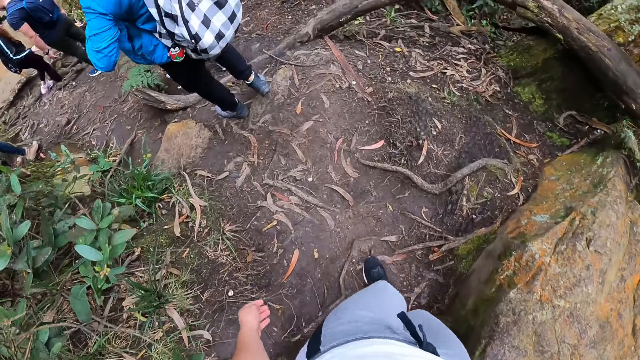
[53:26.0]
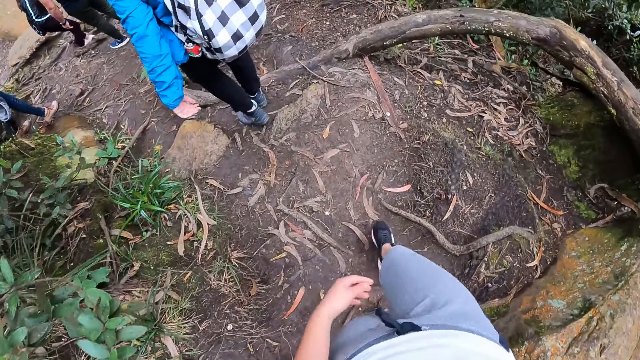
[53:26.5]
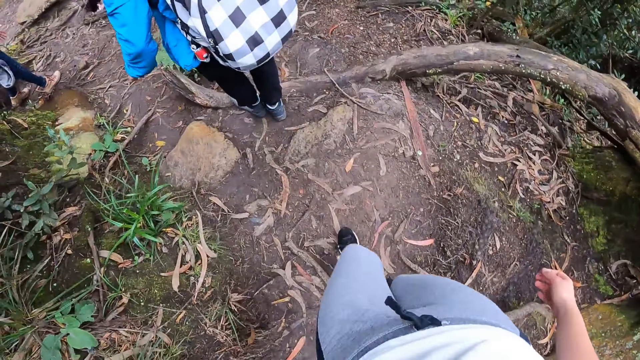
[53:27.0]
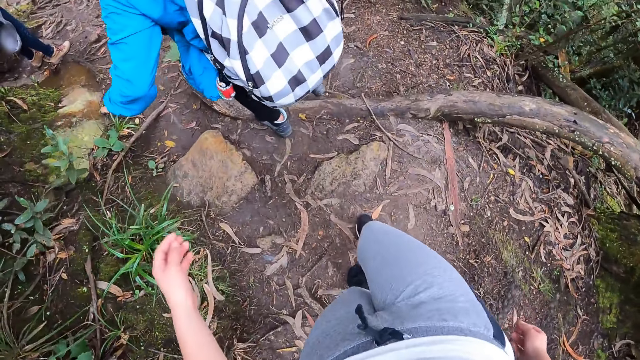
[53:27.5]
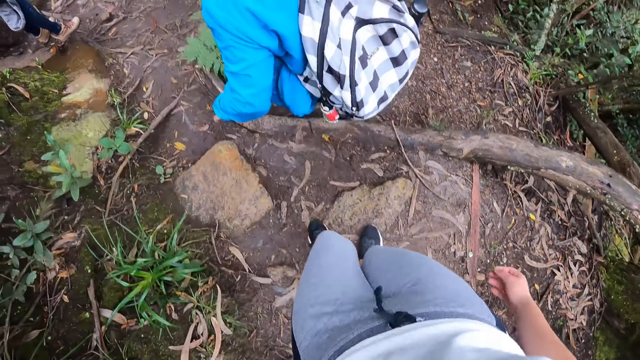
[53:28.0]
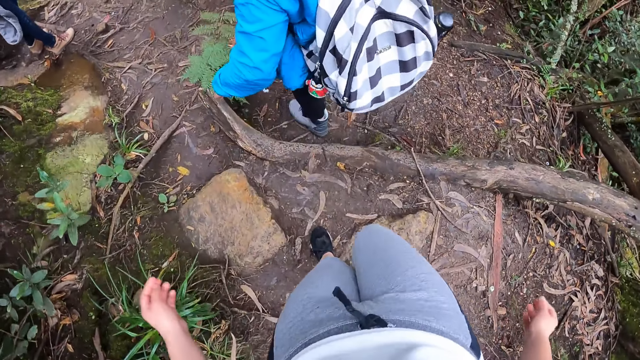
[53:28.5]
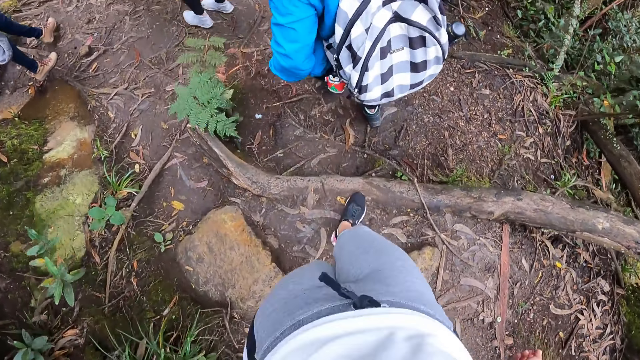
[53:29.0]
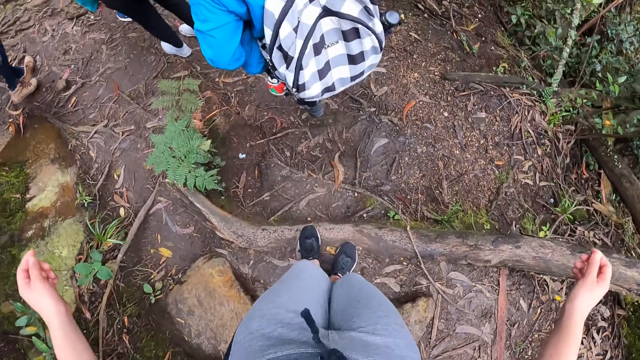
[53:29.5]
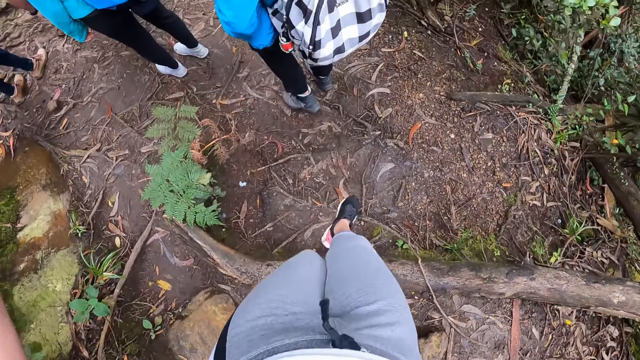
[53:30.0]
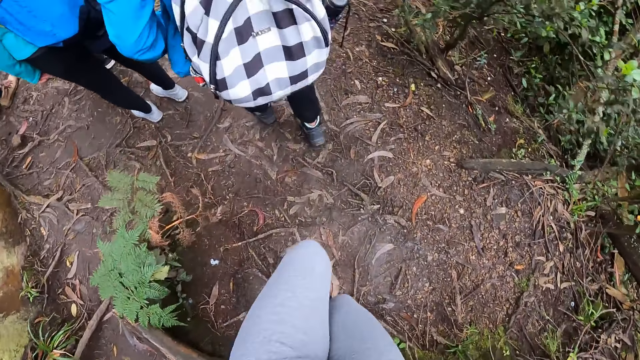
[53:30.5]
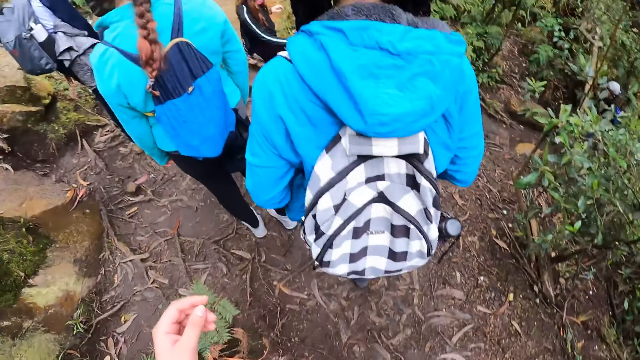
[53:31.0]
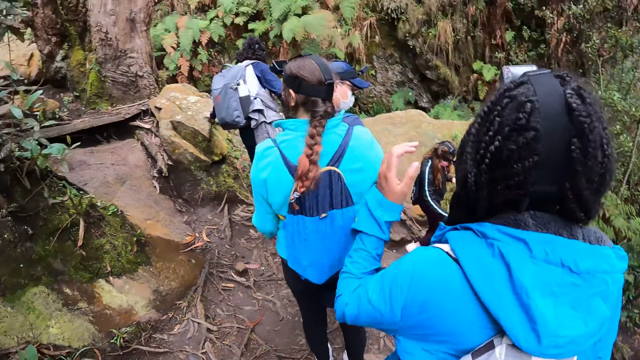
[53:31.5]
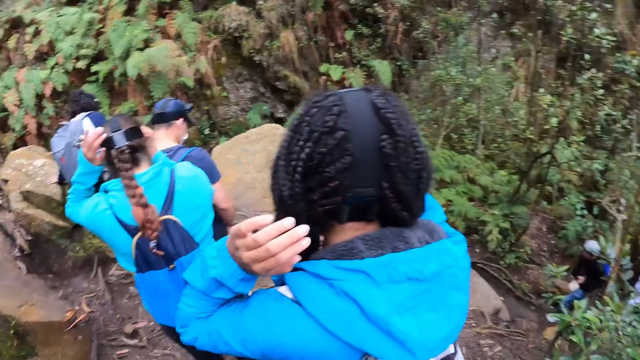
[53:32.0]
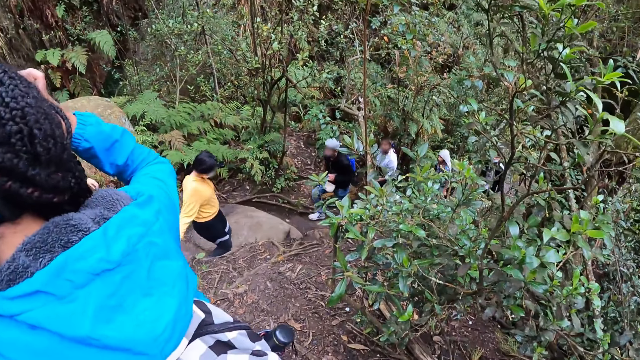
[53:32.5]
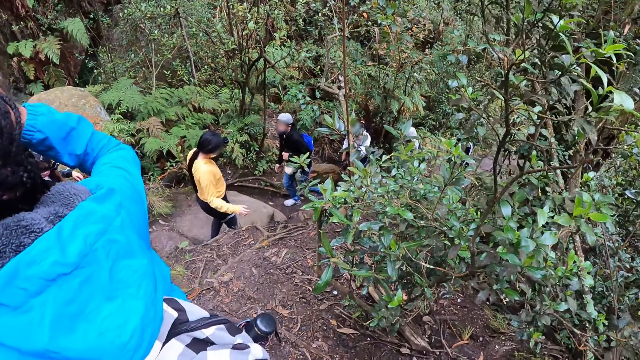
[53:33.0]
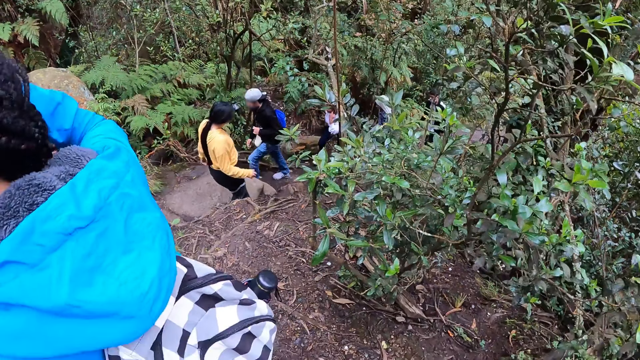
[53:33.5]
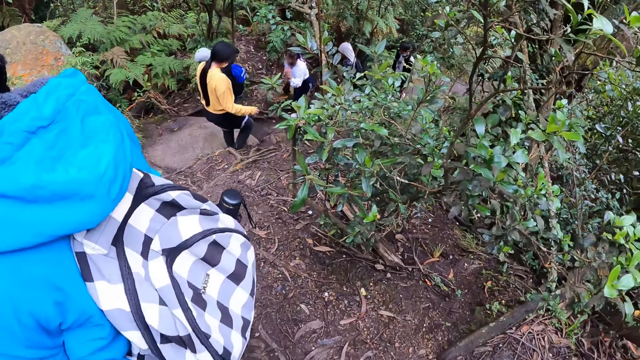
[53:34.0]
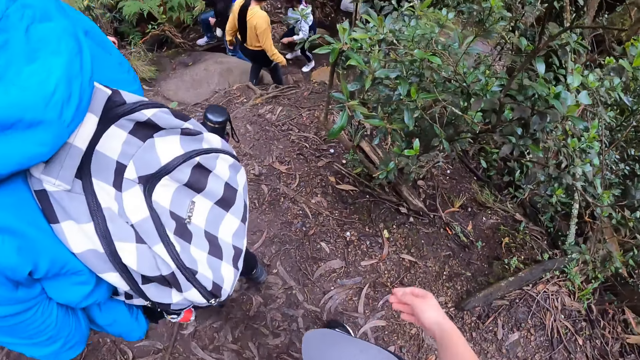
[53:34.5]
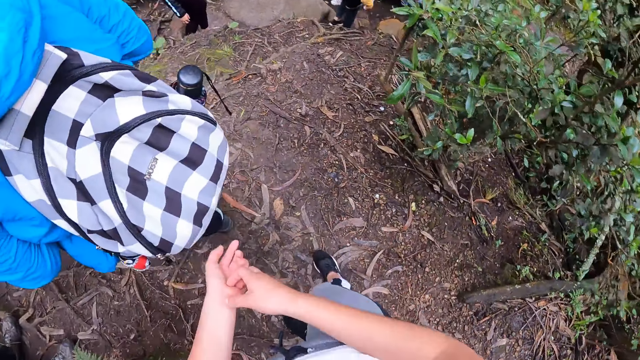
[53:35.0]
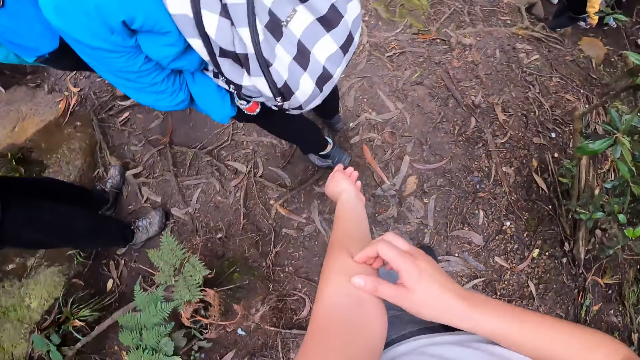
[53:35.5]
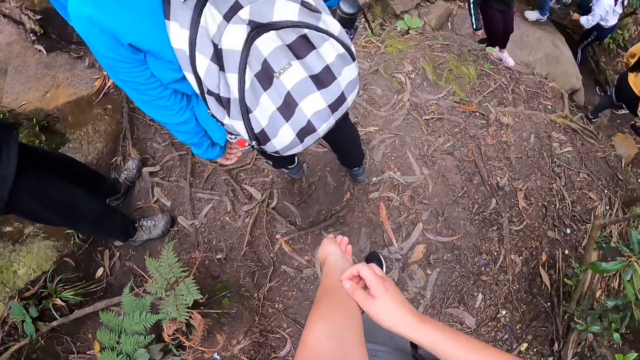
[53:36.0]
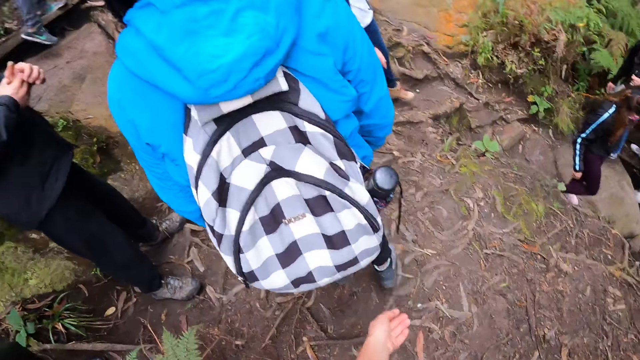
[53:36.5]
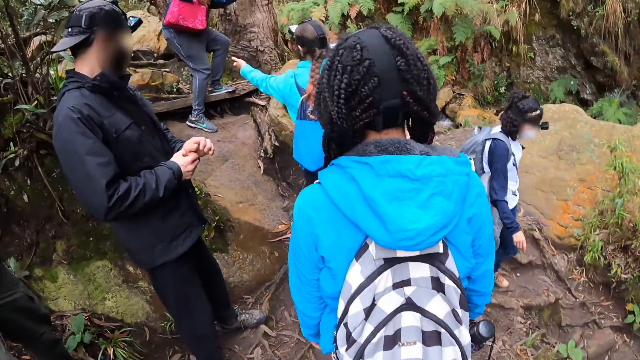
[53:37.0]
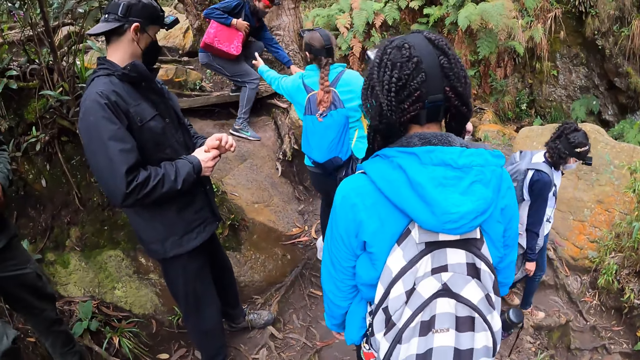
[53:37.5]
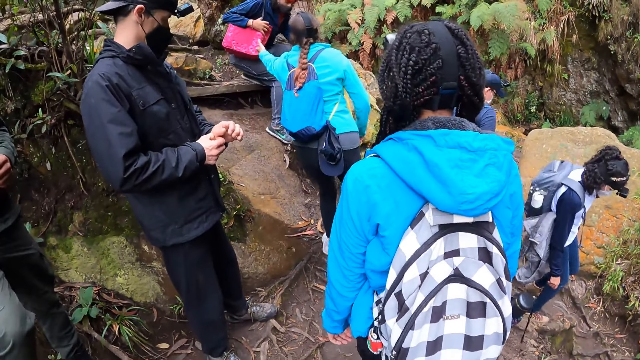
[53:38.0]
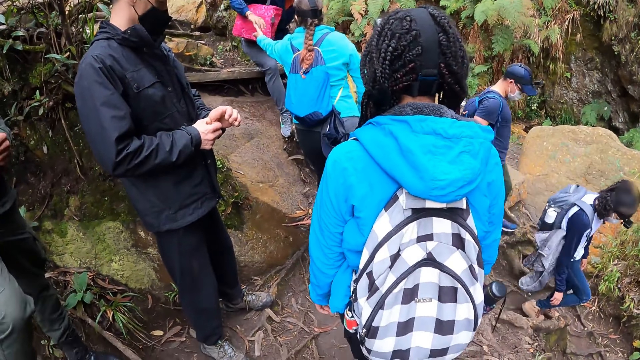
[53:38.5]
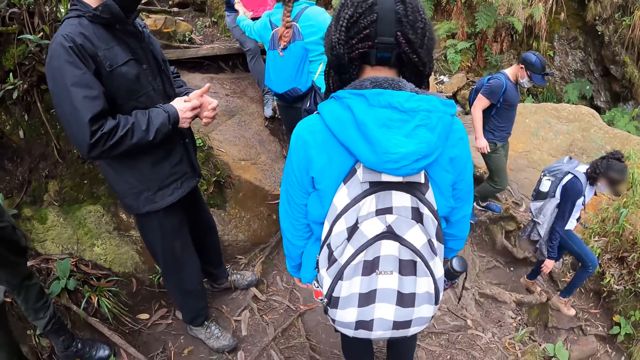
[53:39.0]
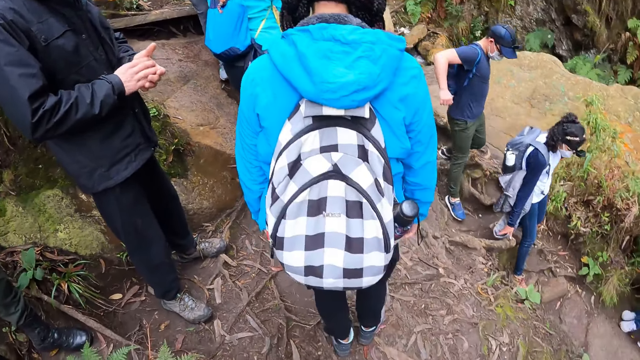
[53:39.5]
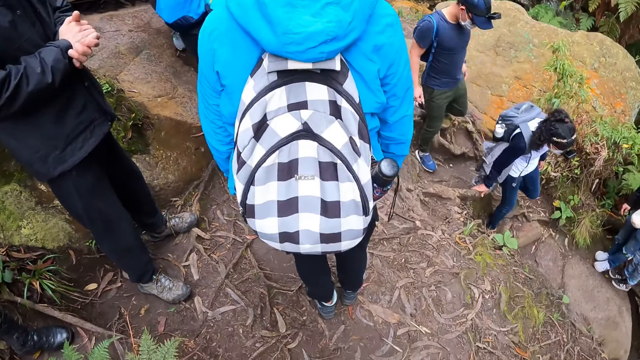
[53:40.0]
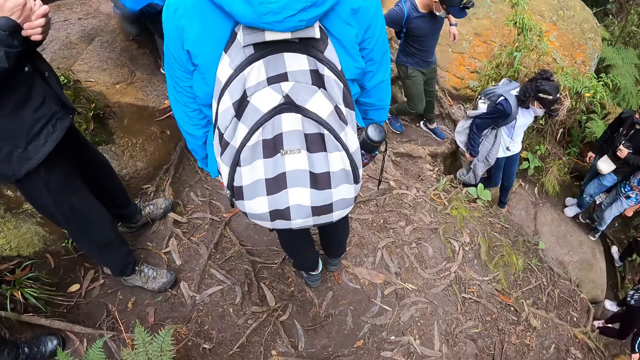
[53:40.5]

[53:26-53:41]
The camera wearer looks around. She scratches her left hand with her right hand. She looks around. The man scratches his left hand with his right hand. A woman holds the right hand of the man with her left hand.

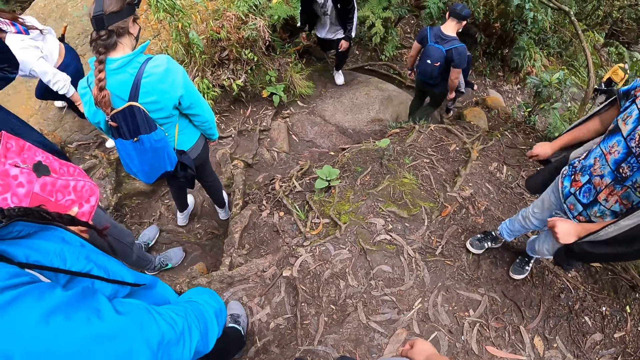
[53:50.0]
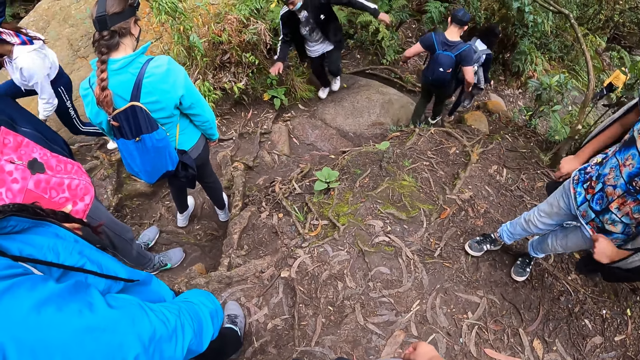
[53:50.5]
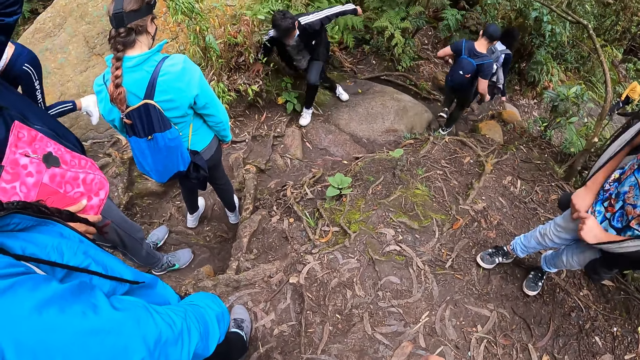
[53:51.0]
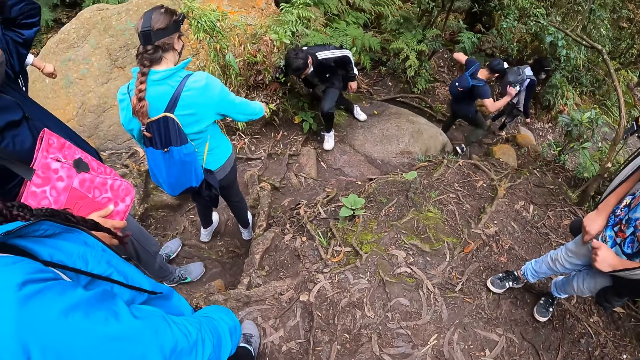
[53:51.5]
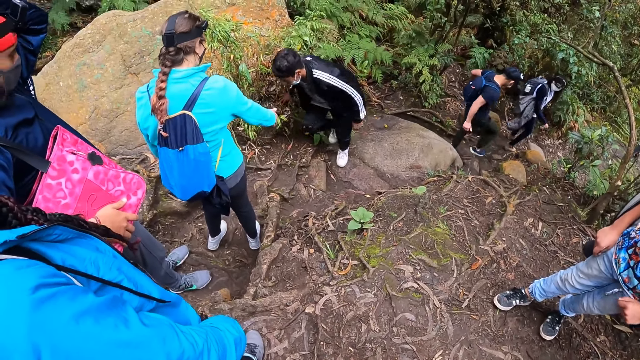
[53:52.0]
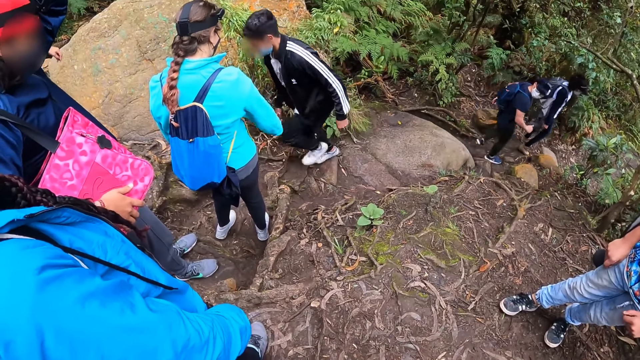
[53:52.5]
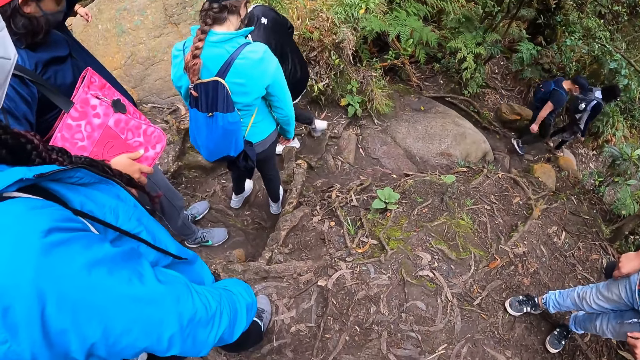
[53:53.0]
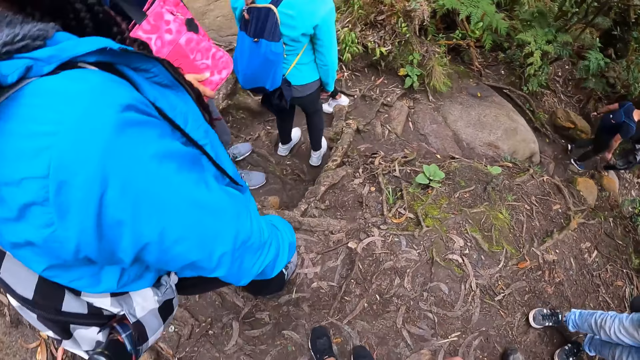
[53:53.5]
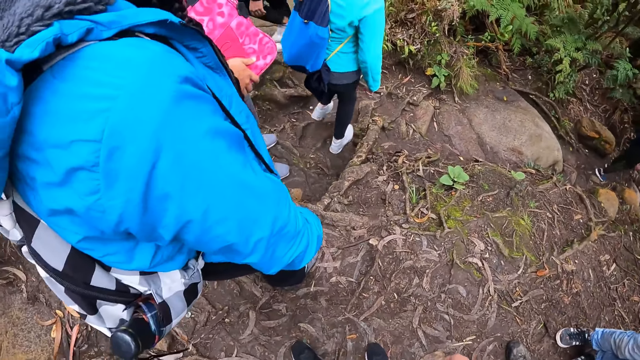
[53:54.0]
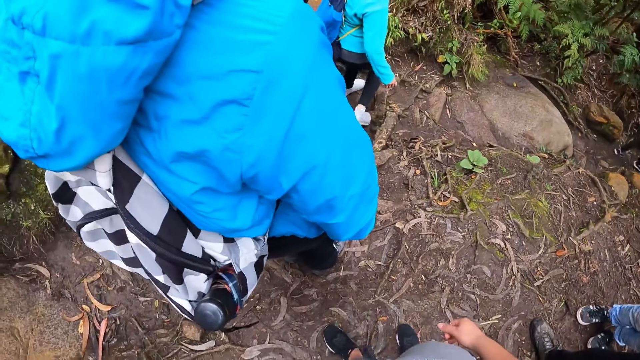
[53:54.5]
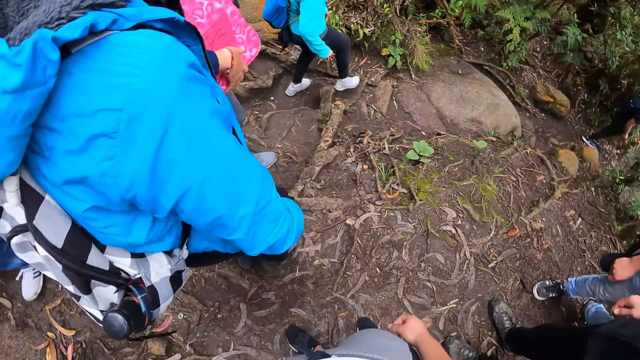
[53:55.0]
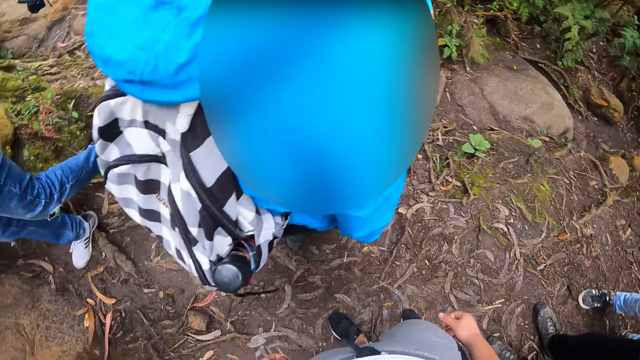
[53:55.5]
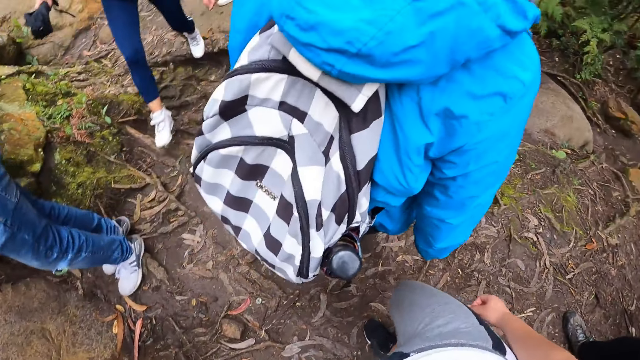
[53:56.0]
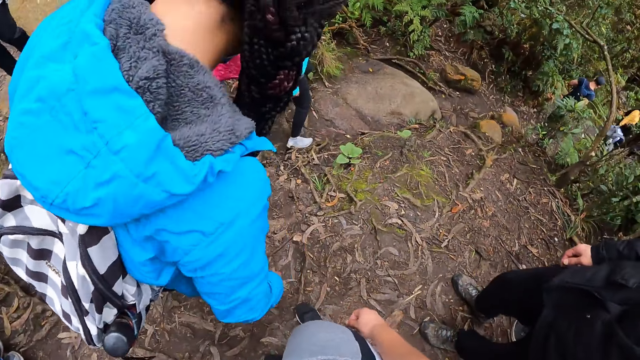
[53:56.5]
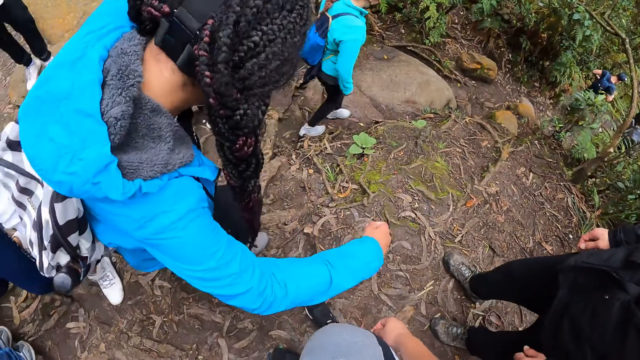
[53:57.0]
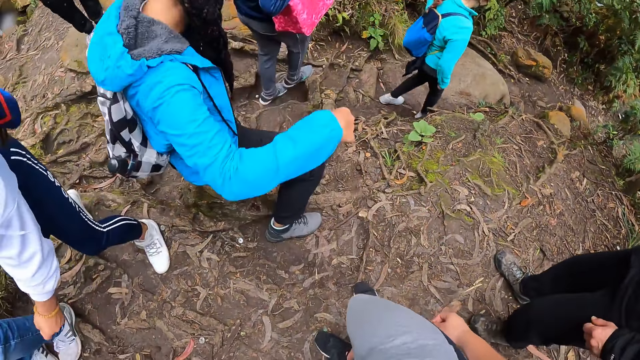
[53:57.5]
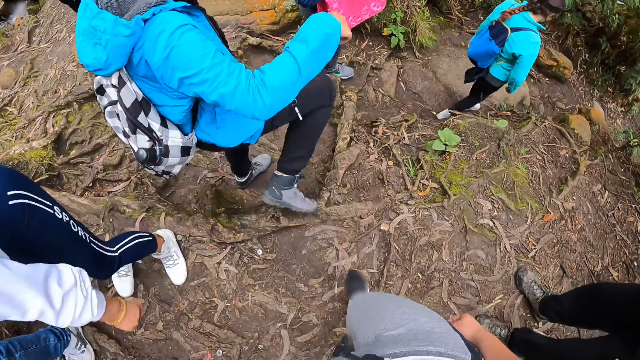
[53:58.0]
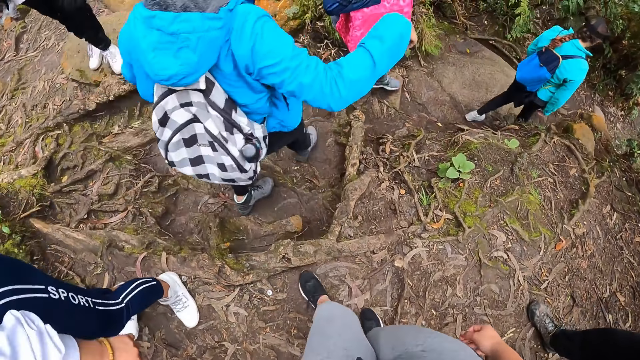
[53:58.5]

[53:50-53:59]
A man walks down a path. The camera wearer walks down a cliff. Another man walks down the path.
